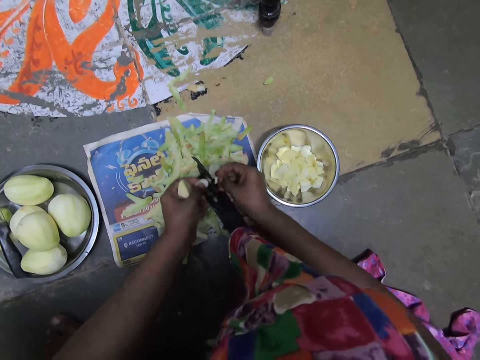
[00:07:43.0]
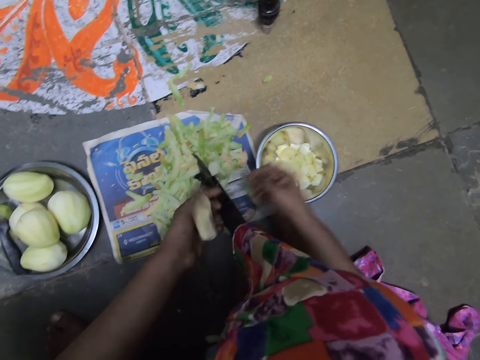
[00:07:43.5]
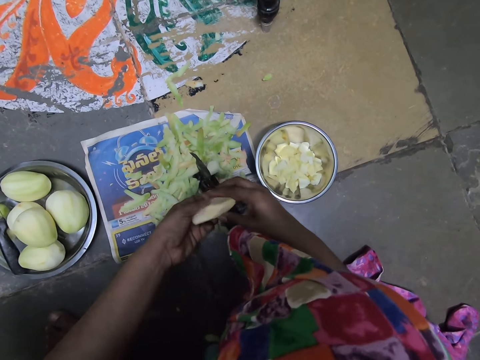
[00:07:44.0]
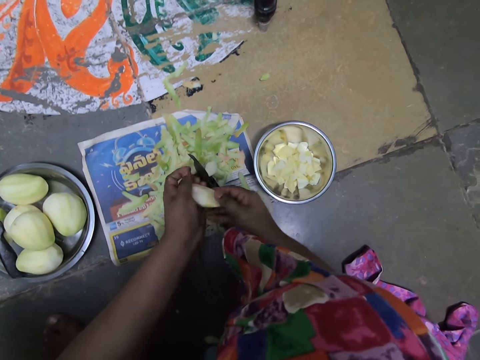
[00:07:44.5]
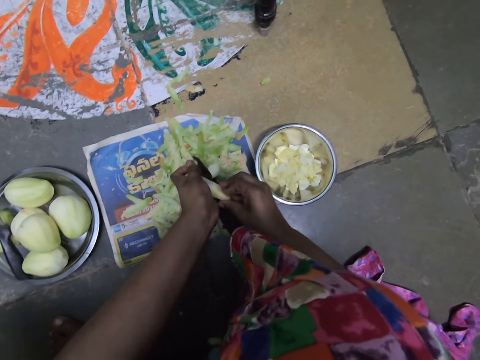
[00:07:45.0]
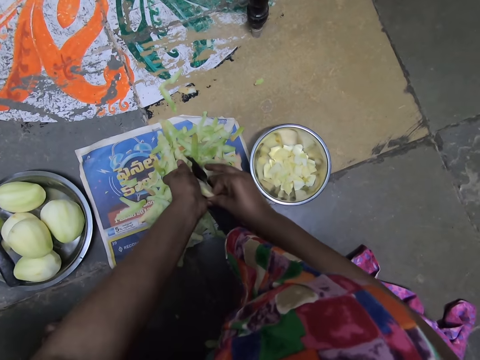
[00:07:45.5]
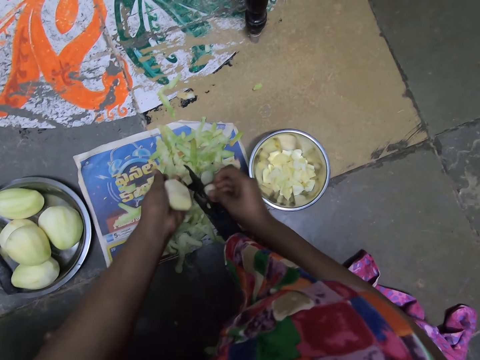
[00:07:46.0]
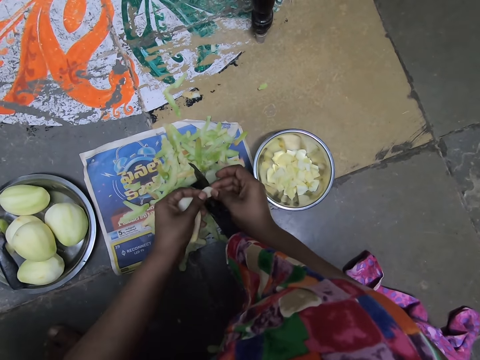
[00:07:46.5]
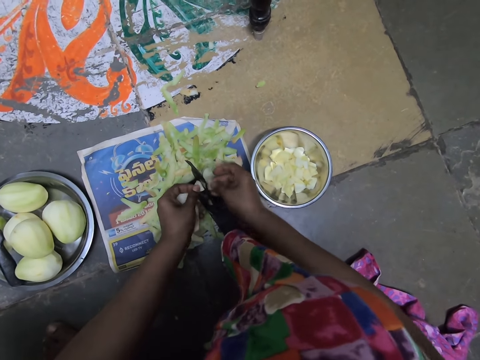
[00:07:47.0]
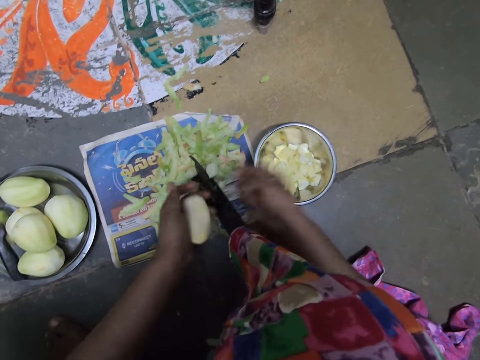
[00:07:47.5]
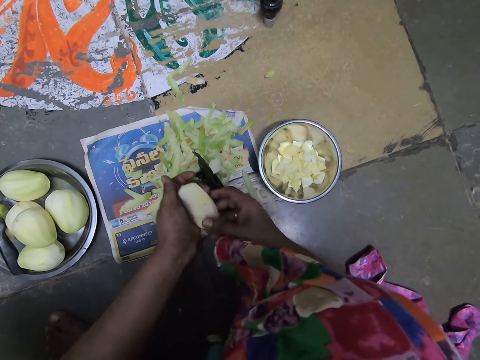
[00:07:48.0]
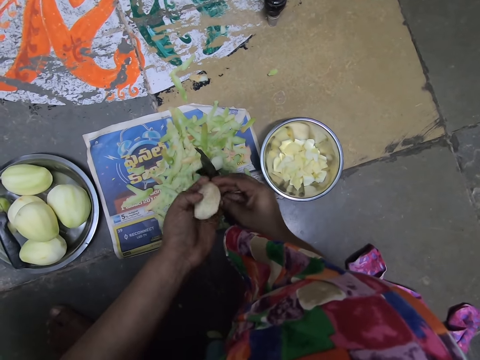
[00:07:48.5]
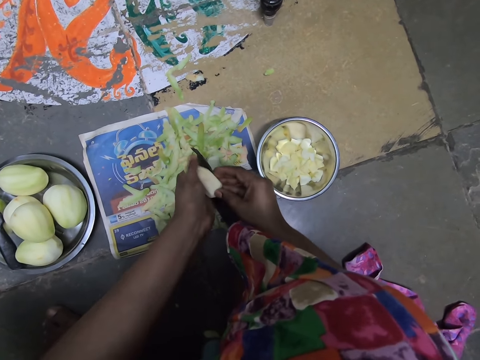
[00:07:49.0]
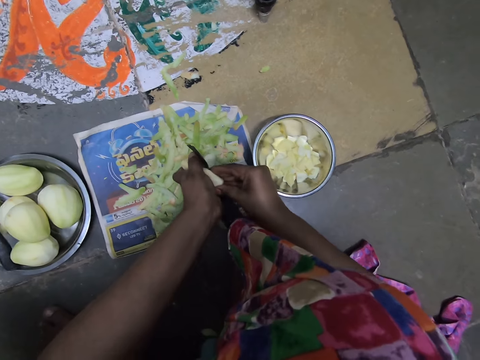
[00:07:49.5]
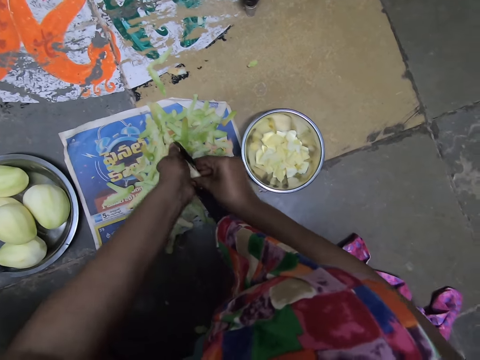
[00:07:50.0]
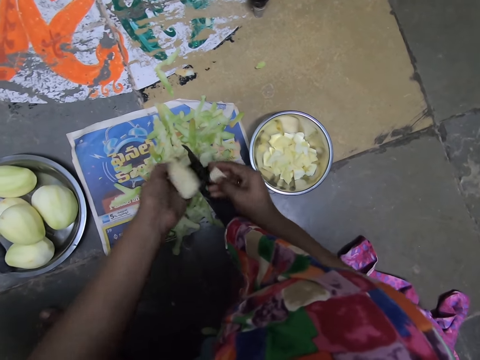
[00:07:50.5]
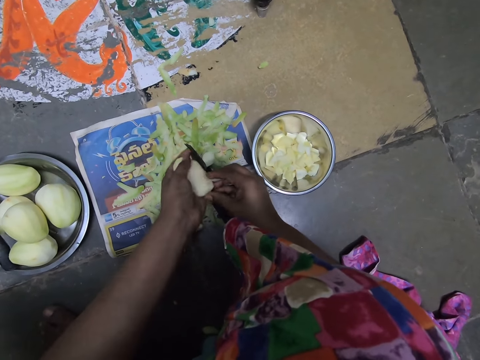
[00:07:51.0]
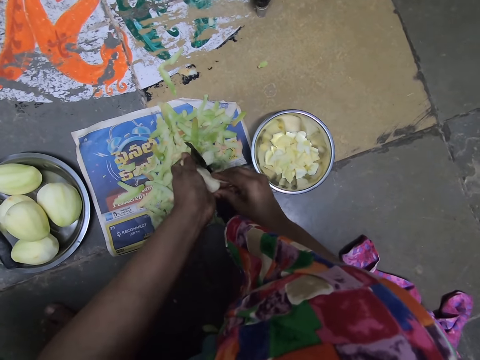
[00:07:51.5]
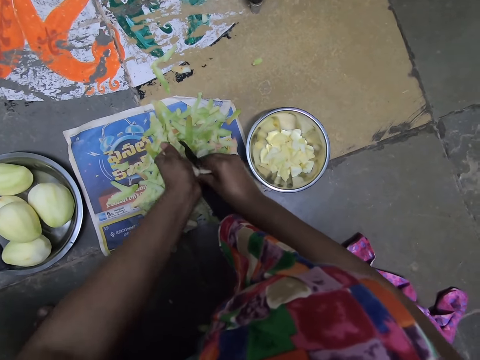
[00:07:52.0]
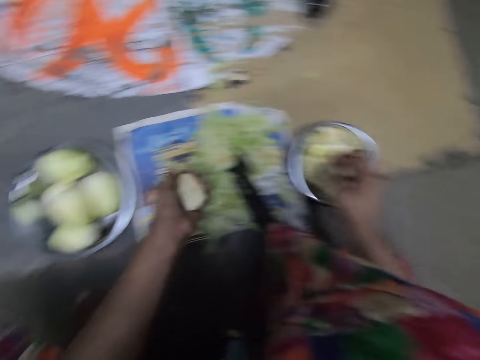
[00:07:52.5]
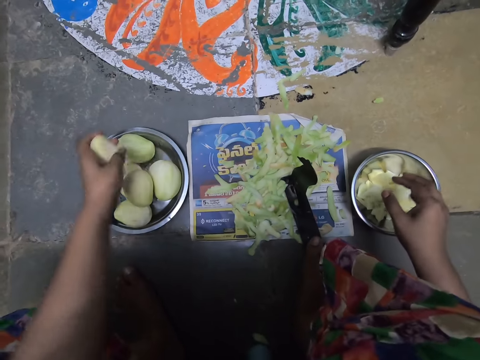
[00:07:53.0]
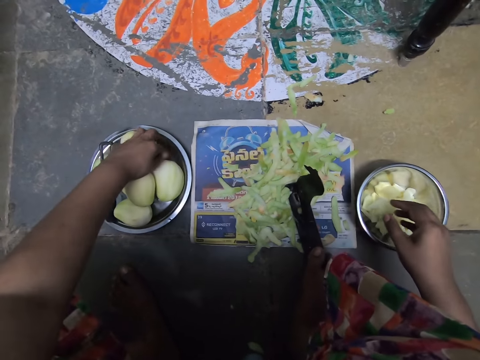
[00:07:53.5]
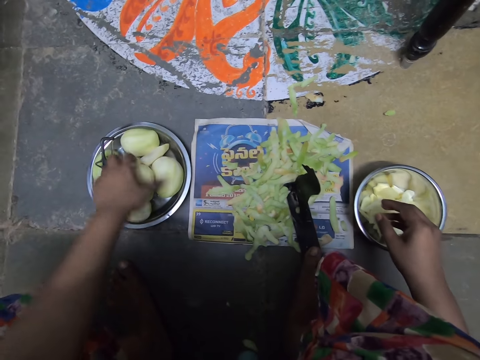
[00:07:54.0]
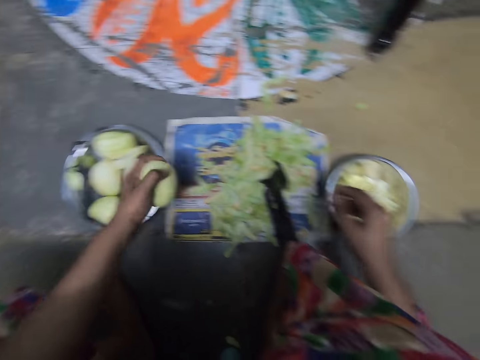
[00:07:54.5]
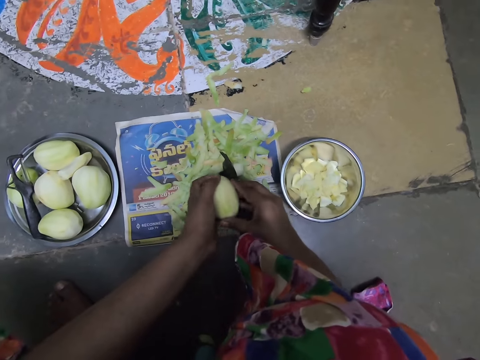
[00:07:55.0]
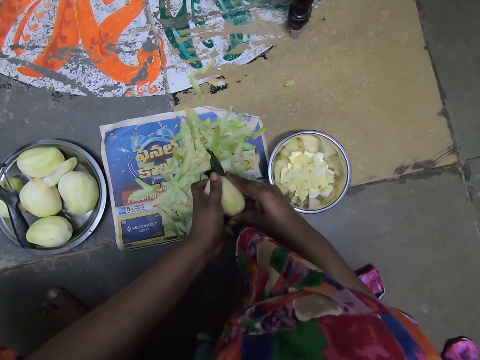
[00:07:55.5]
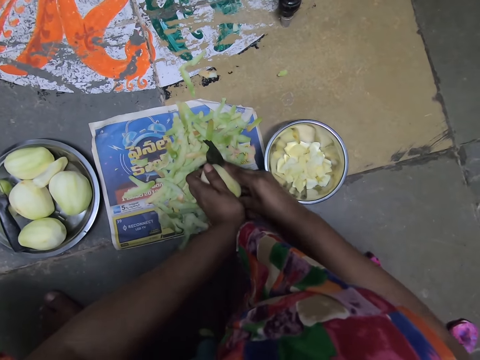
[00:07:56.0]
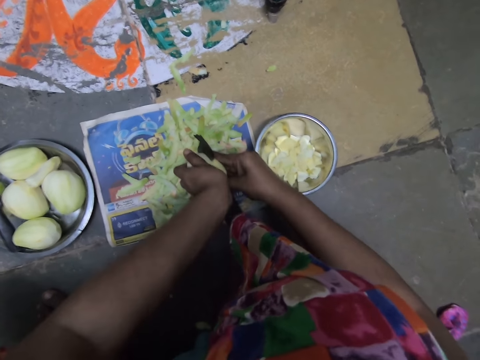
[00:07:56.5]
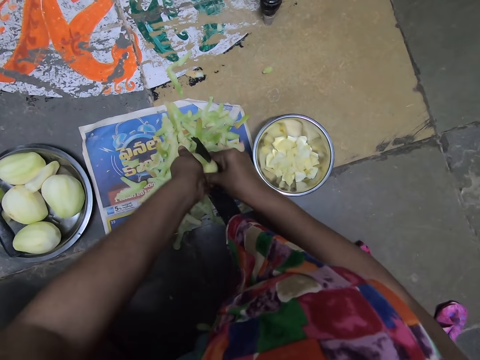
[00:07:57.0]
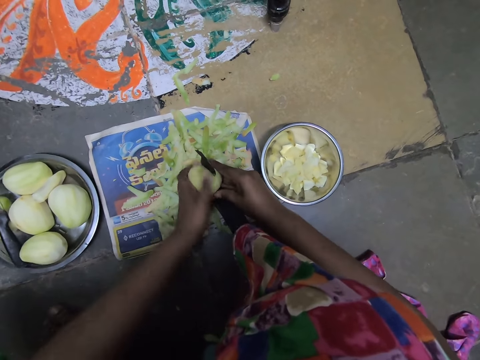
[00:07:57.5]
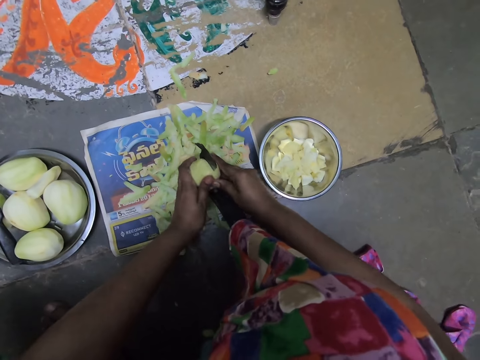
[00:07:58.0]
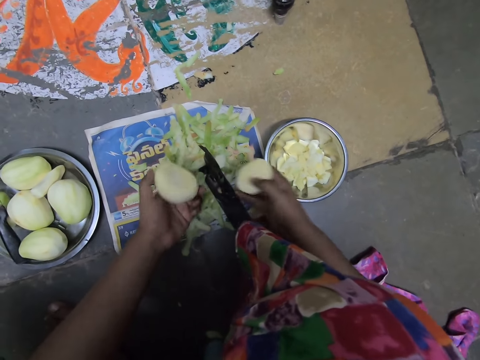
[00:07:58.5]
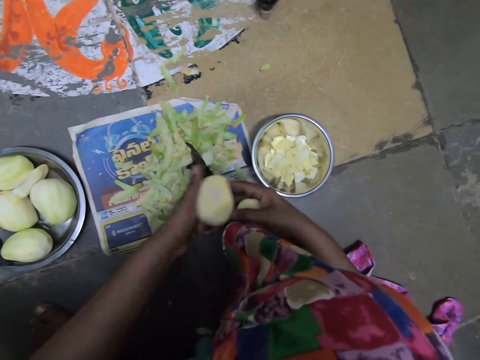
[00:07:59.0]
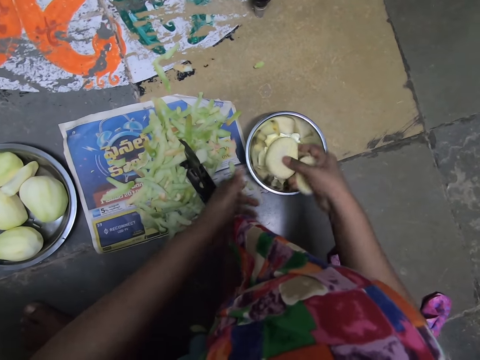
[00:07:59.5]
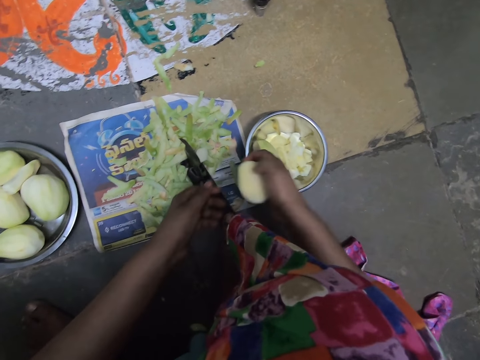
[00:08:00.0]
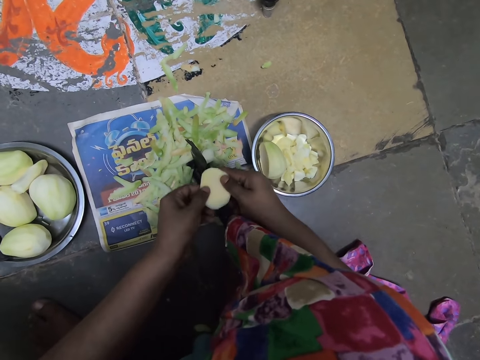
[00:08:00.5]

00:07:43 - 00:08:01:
The camera wearer drops the pieces of mangos in the plate on the floor with her right hand. She holds the piece of the mango with both hands on the cutter or slicer. She chops the mango in both hands on the slicer. She drops the pieces of mangos in the plate on the floor with her right hand. She holds the piece of the mango with both hands on the cutter. She chops the mango in both hands on the slicer. She drops the pieces of mangos in the plate on the floor with her right hand. She drops the mango seed in her left hand on the kitchen grater on the floor. She picks the mango from the grater on the floor with her left hand. She chops the mango on the slicer with both hands. She holds the mango with both hands. She holds the pieces of the mango with both hands. She passes the mango from her left hand to her right hand. She drops the mango in her right hand in the plate on the floor. She chops the mango on the slicer with both hands.

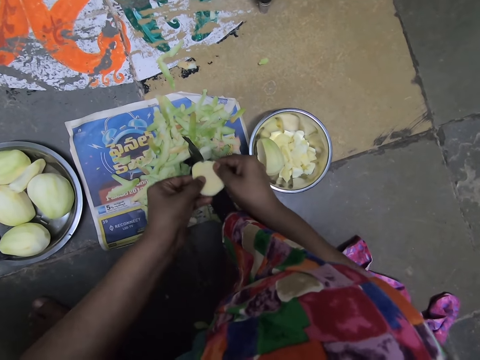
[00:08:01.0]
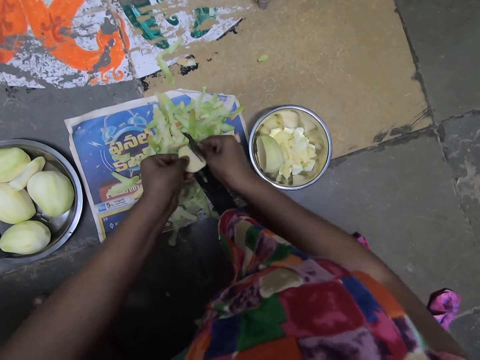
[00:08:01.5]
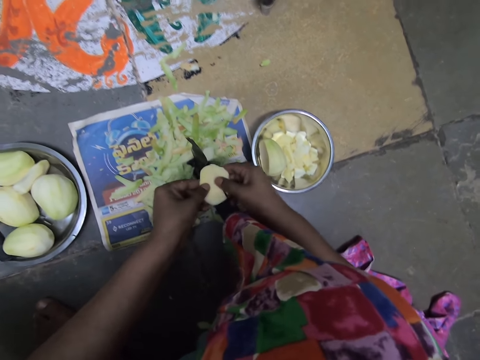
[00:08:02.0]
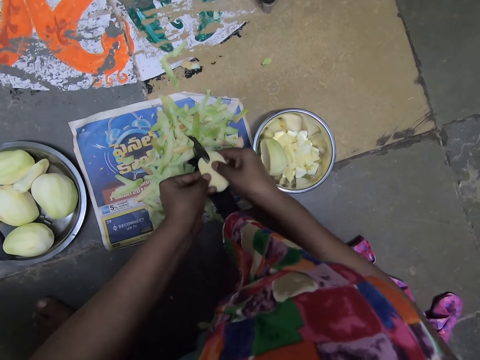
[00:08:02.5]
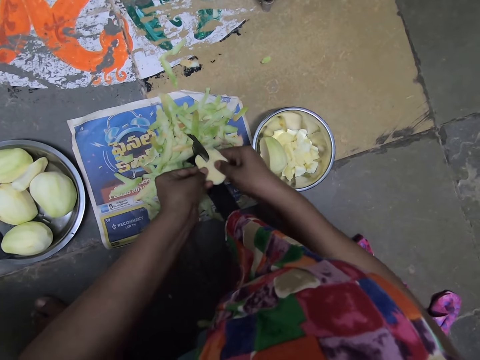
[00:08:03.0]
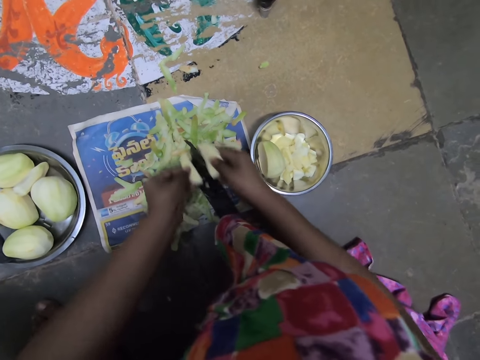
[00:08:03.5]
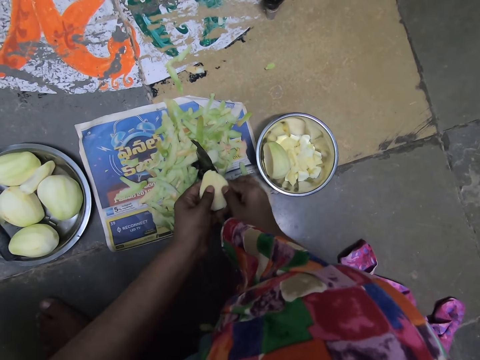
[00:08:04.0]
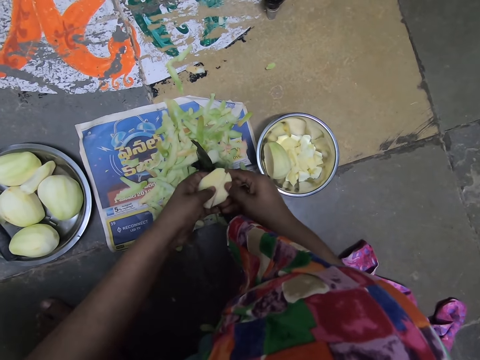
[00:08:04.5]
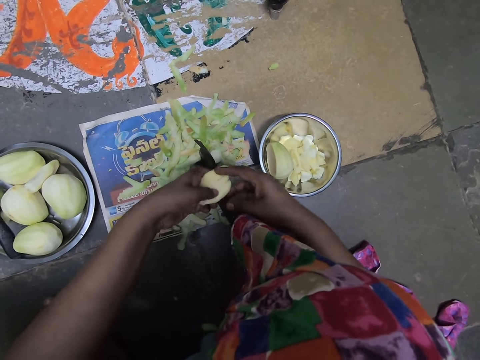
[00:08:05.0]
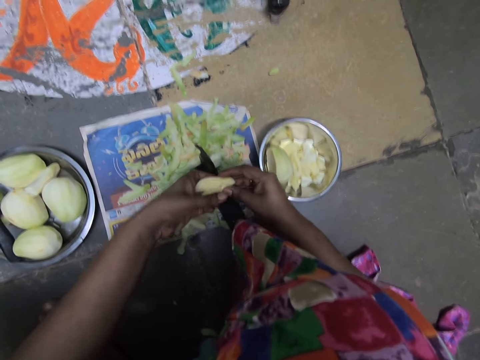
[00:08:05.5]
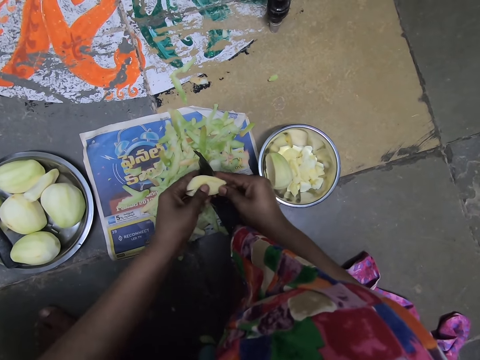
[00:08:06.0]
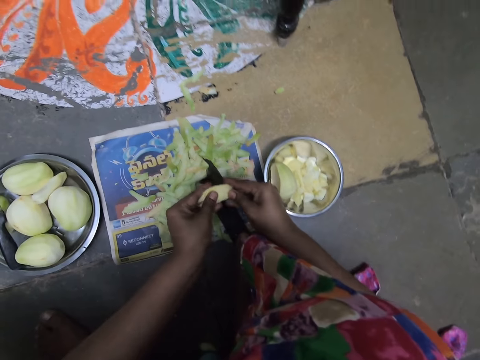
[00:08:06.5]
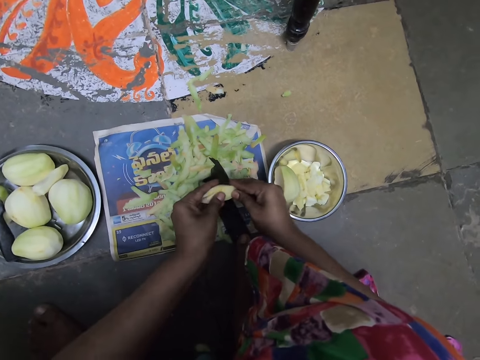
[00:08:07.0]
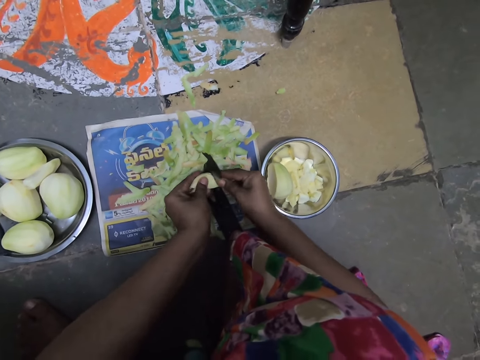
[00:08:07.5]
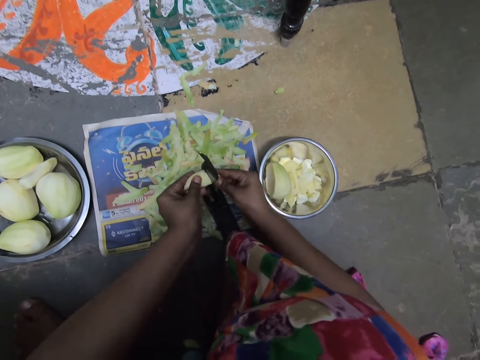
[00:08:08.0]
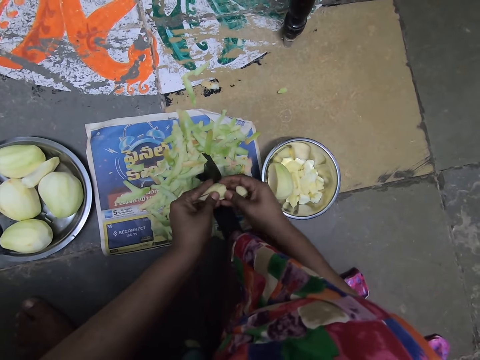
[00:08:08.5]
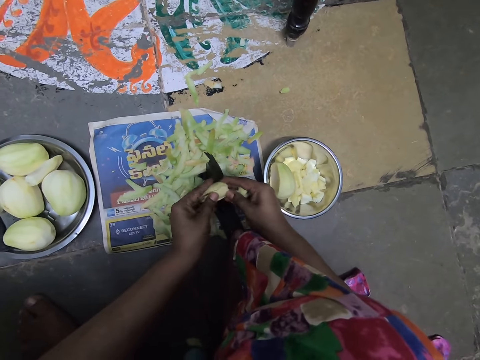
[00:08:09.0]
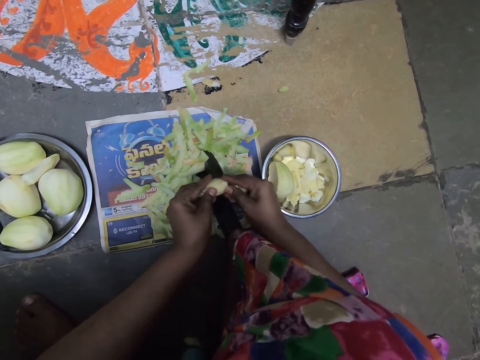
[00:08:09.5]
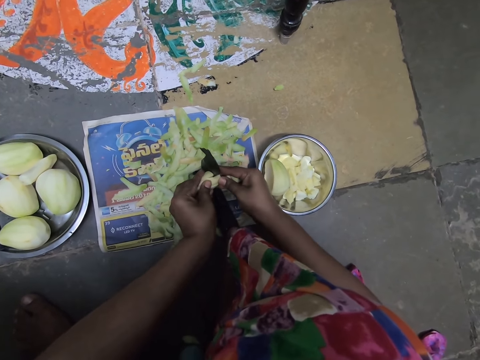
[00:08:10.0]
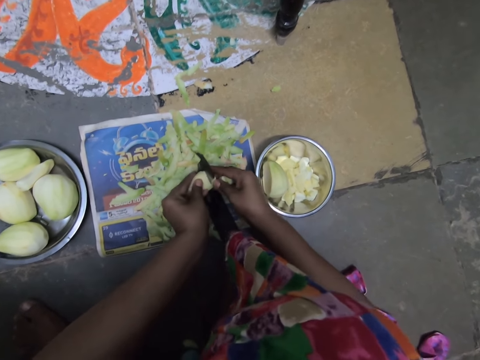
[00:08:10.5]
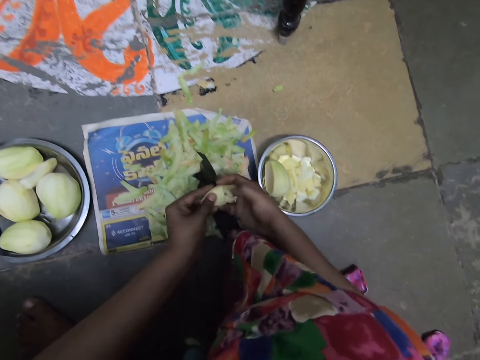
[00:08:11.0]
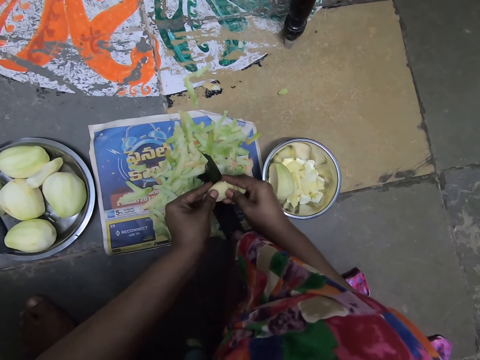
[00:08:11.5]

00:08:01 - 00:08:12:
The camera wearer holds the piece of the mango with both hands on the cutter. They cut the piece of the mango with the cutter.
